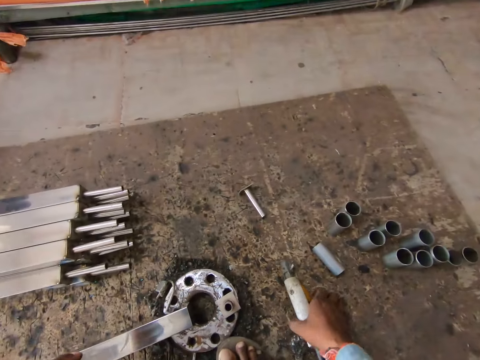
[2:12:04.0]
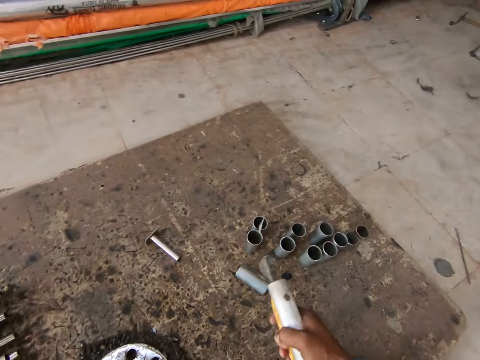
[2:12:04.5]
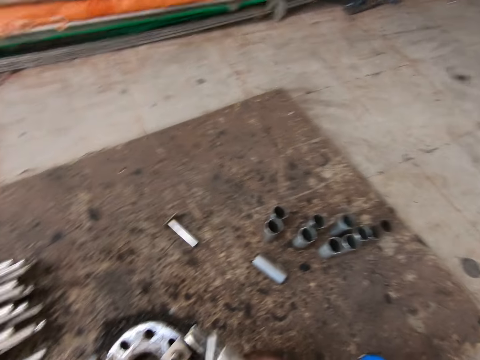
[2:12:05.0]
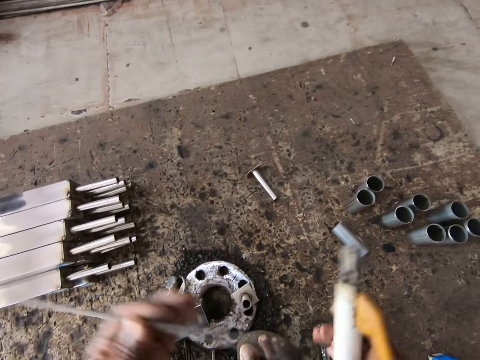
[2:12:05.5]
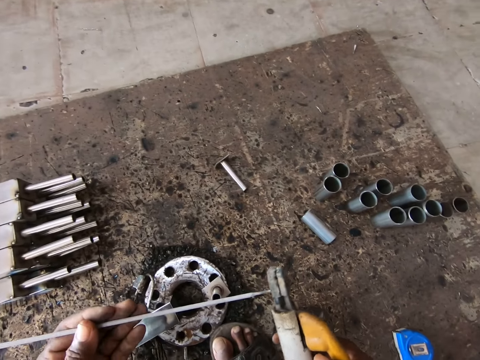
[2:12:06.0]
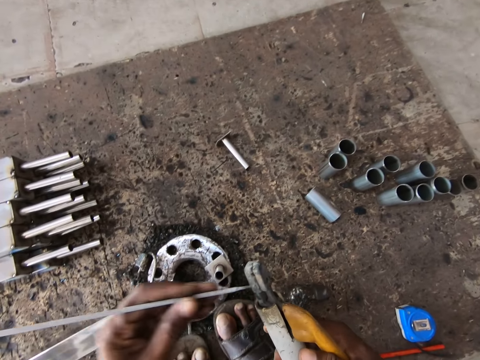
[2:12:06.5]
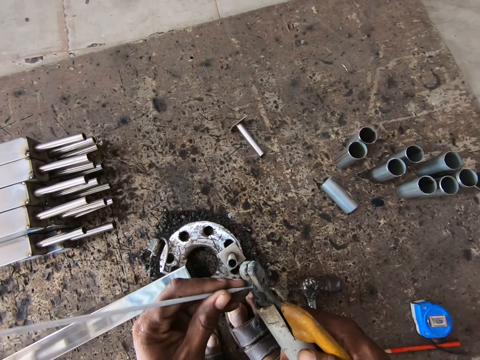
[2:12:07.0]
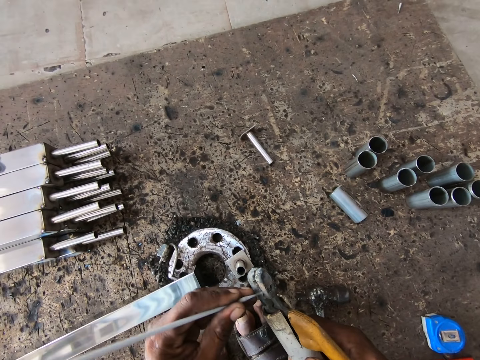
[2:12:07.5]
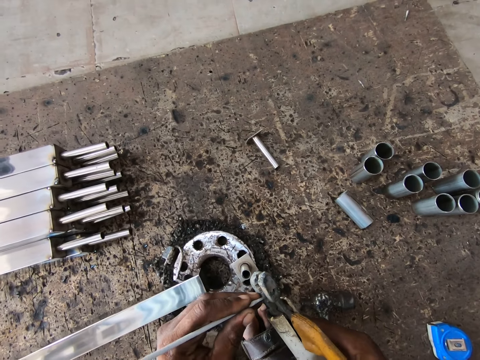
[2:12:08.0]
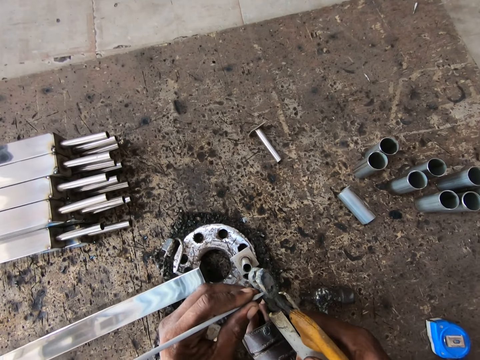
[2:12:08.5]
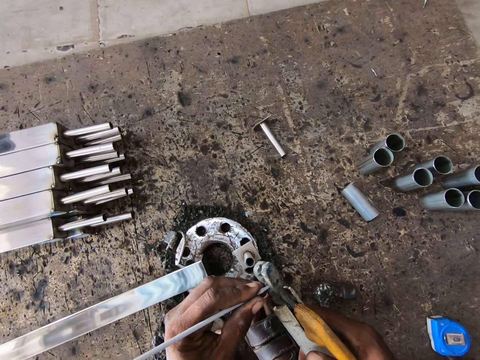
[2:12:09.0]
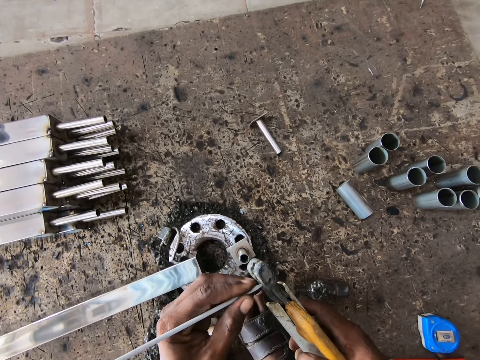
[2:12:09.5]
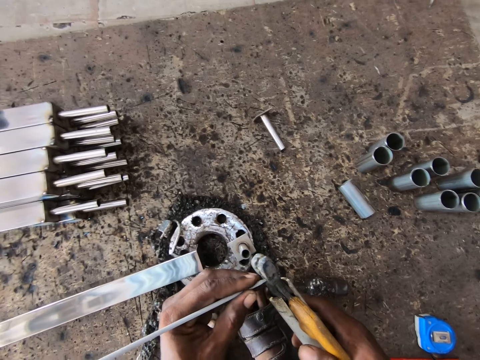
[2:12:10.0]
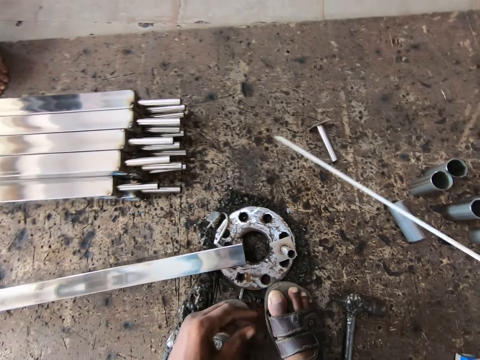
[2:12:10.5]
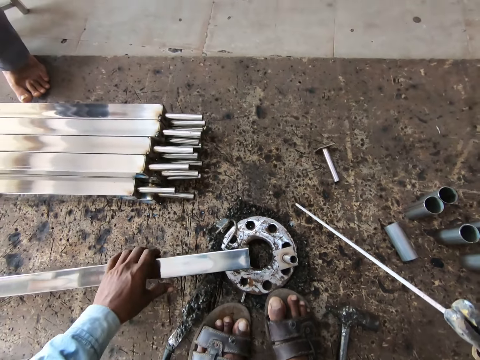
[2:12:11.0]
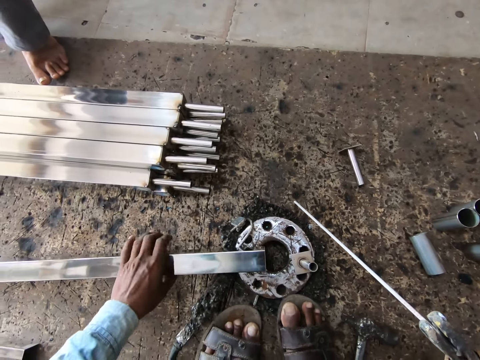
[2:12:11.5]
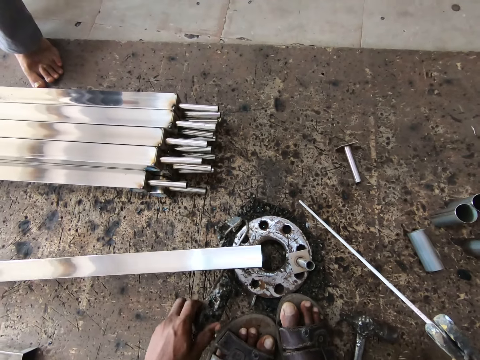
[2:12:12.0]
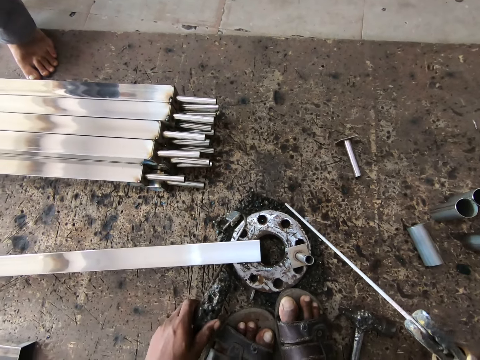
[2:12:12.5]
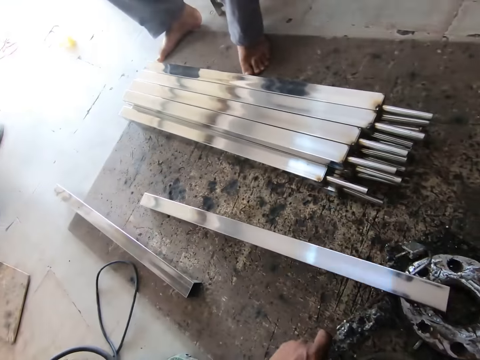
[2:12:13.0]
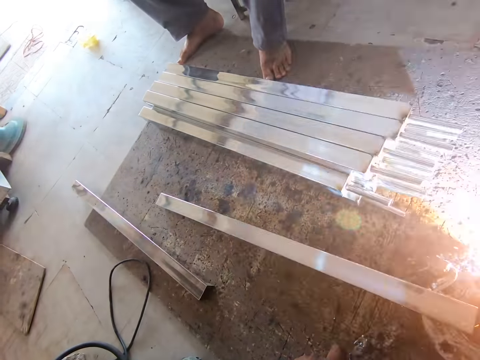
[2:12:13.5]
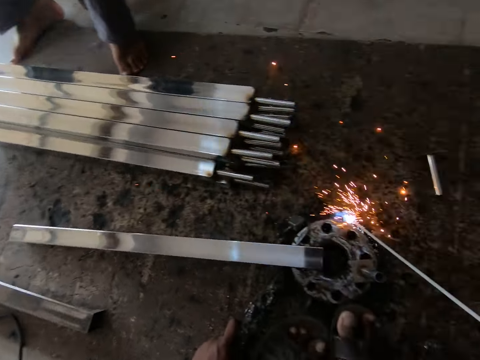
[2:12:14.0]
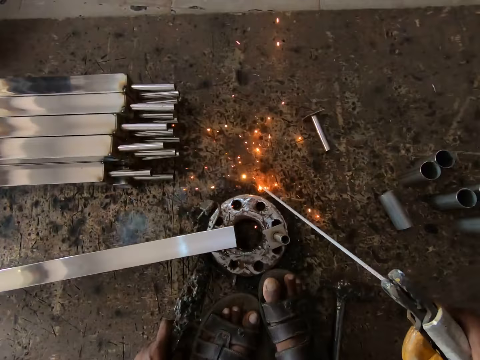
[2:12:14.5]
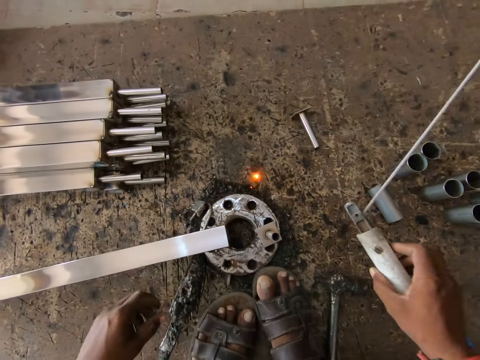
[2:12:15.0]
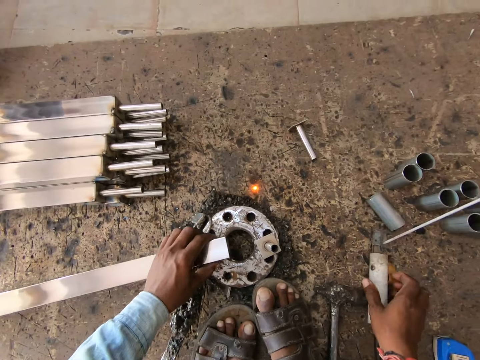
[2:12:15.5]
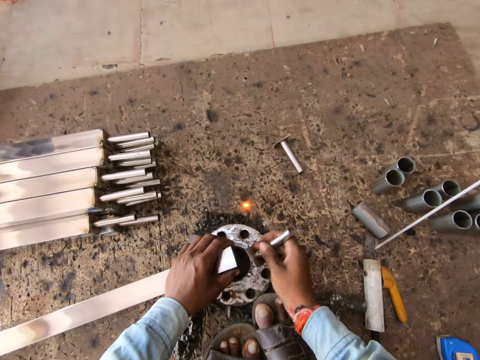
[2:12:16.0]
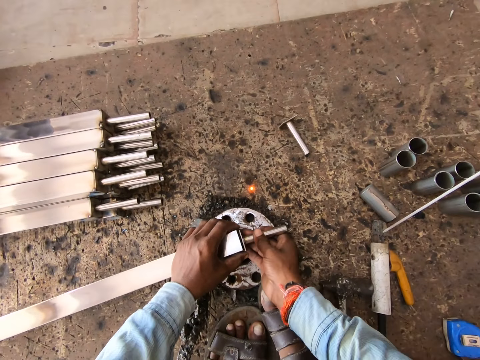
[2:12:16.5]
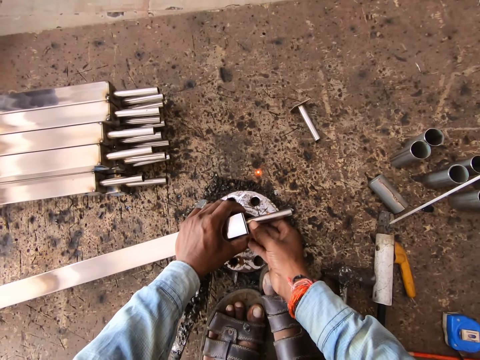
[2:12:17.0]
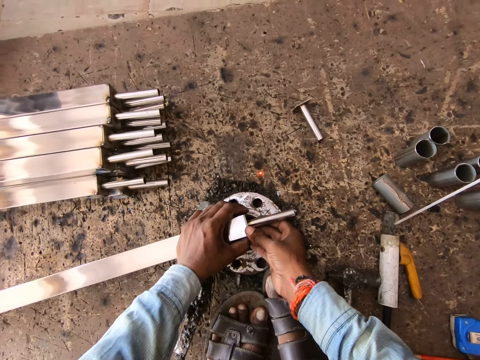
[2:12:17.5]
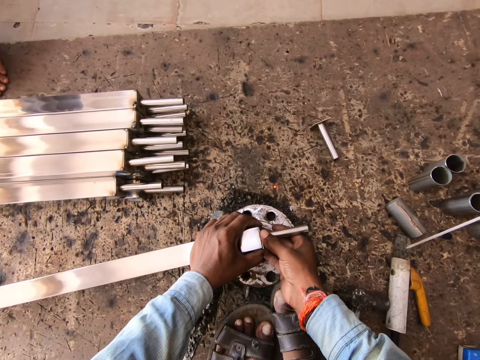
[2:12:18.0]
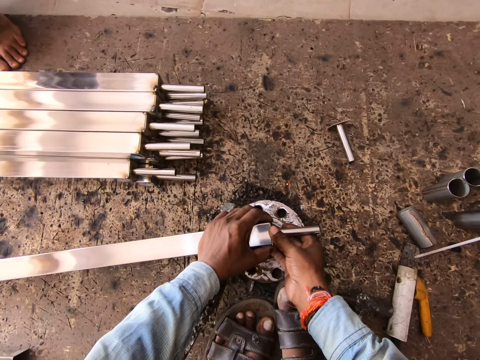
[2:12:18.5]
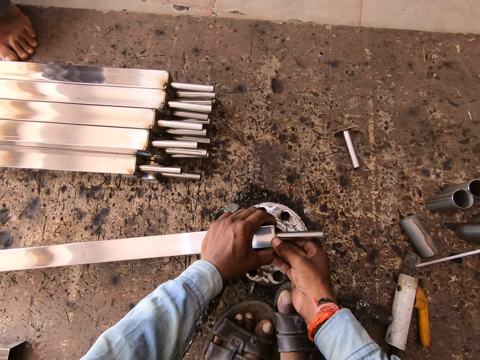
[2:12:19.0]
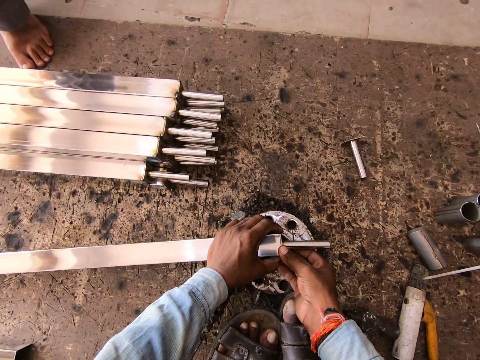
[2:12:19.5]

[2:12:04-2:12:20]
The camera wearer picks up an electrode holder or welding machine from the ground with his right hand. He yanks off a screw on the electrode holder in his right hand. He attaches an electrode in his left hand to the electrode holder in his right hand. He repositions a metal pole on the ground with his left hand. He holds the piece of metal. He controls the power source on the ground with his left hand. He strikes the power source on the ground with the electrode holder in his right hand. He welds the piece of metal with the welding machine. He drops the electrode holder in his right hand on the ground. He holds the metal pole on the ground with his left hand. He picks up the steel protector sleeve from the ground with his right hand. He attaches the steel protector sleeve in his right hand to the metal pole in his left hand. The man converses with the camera wearer and another man.

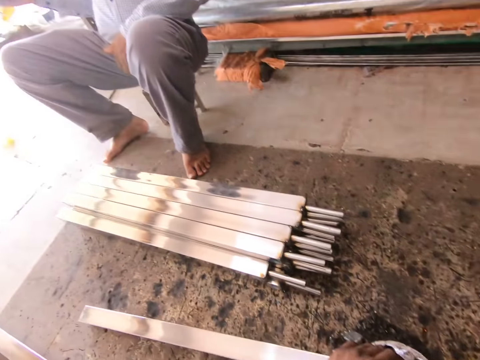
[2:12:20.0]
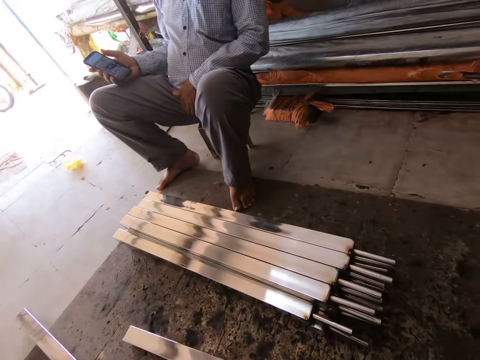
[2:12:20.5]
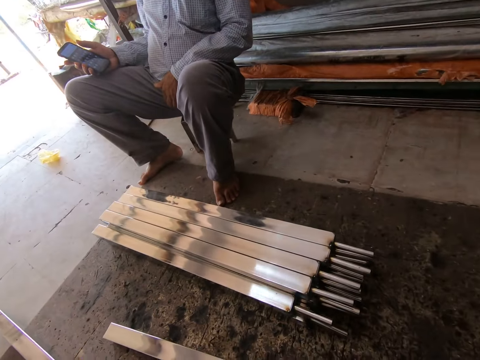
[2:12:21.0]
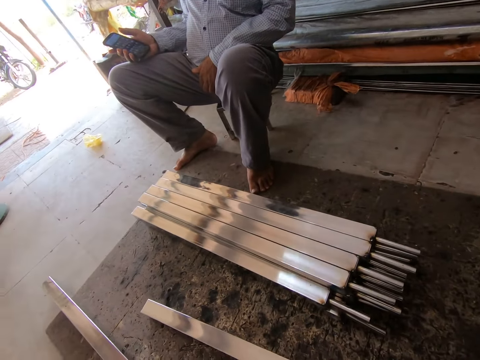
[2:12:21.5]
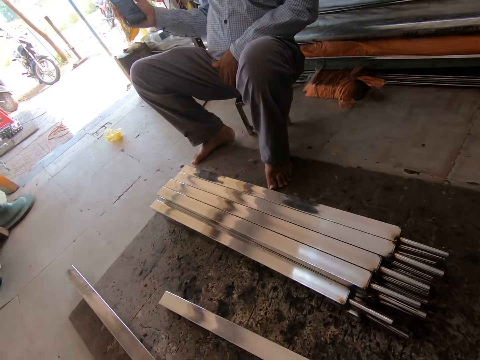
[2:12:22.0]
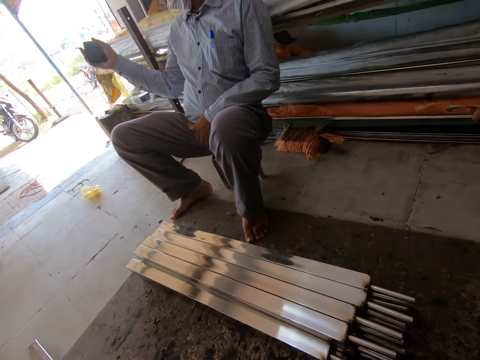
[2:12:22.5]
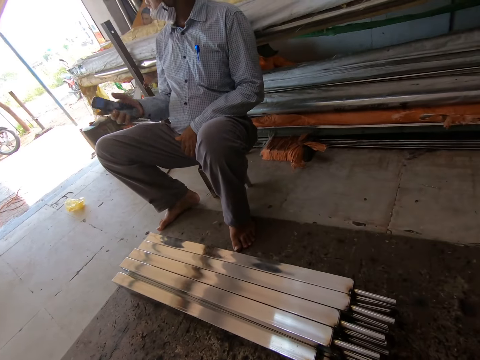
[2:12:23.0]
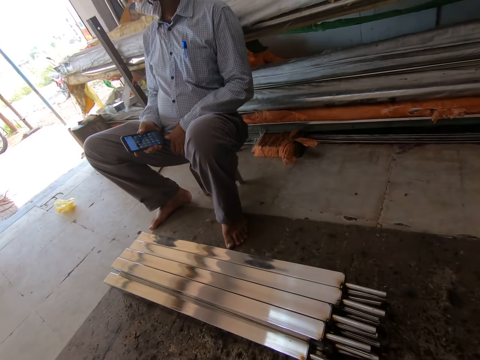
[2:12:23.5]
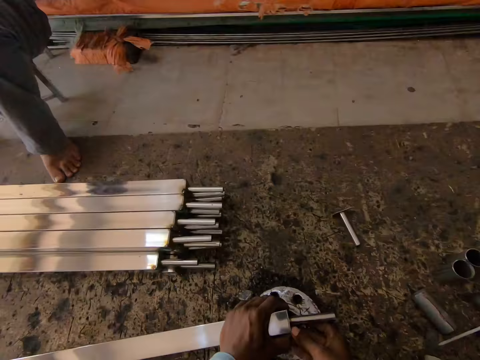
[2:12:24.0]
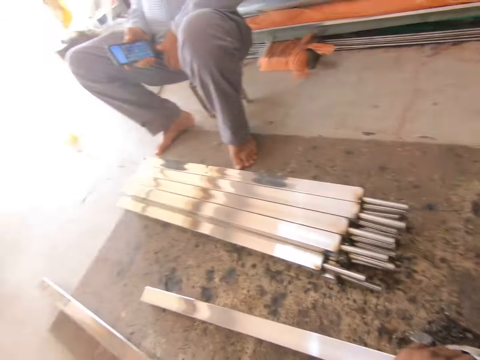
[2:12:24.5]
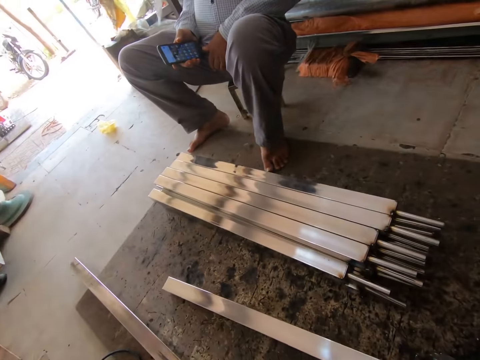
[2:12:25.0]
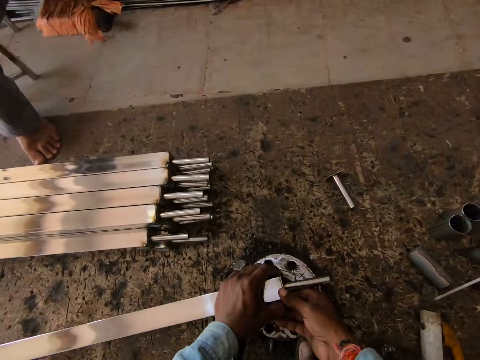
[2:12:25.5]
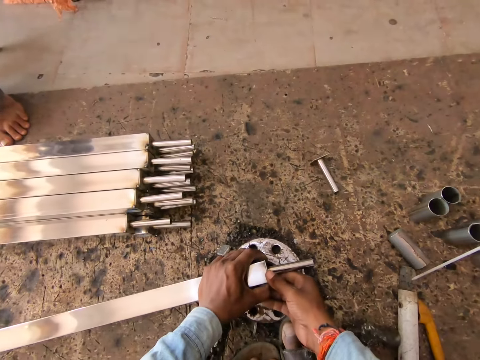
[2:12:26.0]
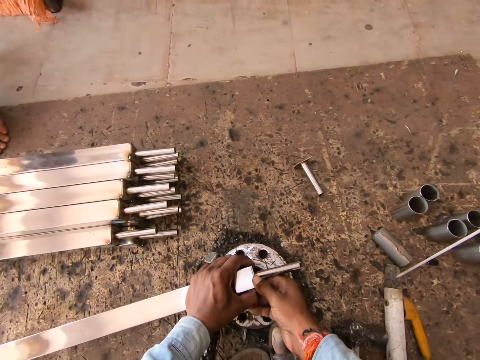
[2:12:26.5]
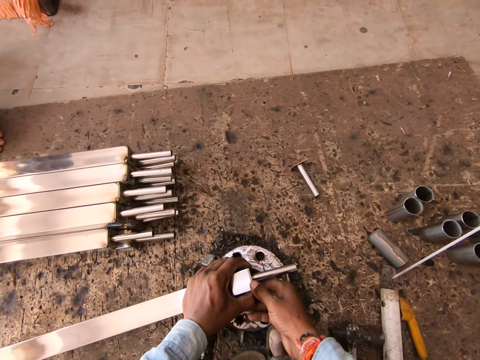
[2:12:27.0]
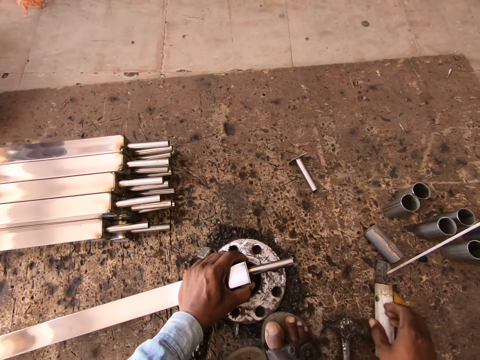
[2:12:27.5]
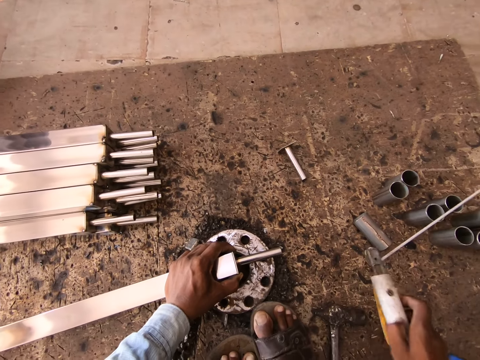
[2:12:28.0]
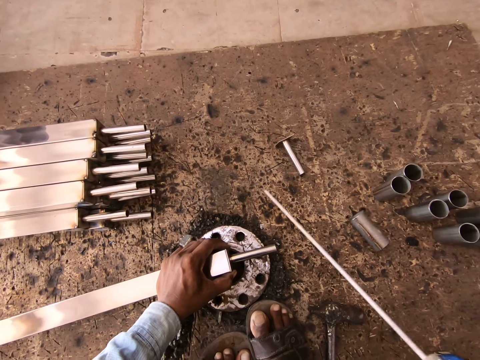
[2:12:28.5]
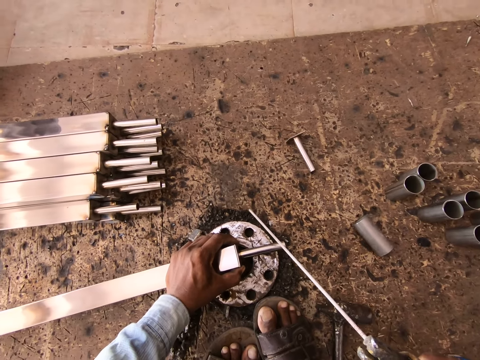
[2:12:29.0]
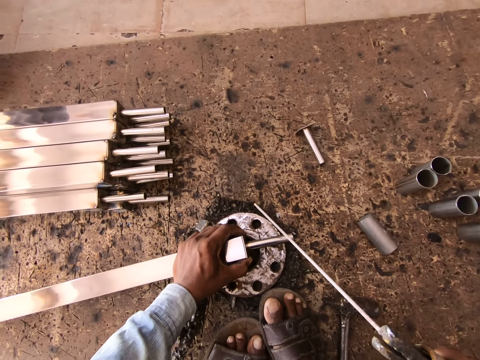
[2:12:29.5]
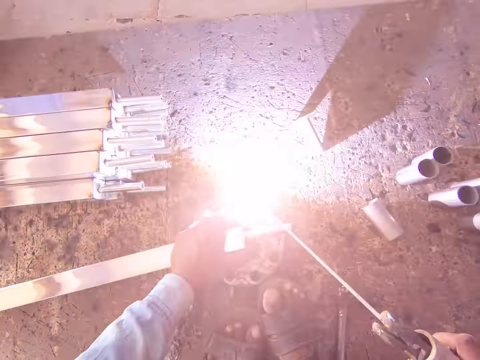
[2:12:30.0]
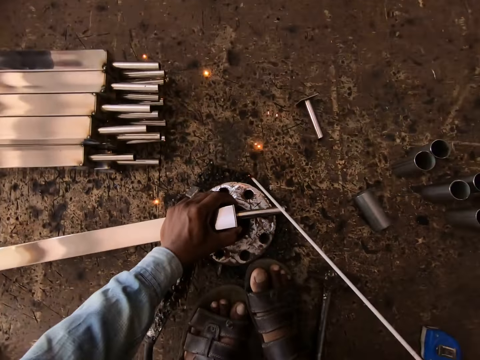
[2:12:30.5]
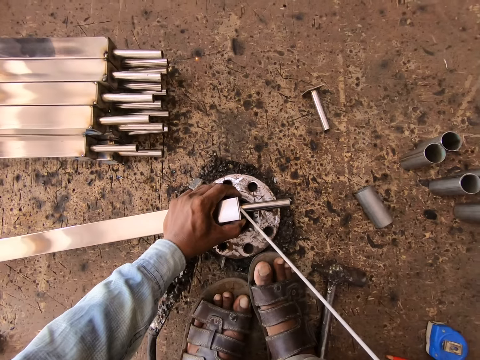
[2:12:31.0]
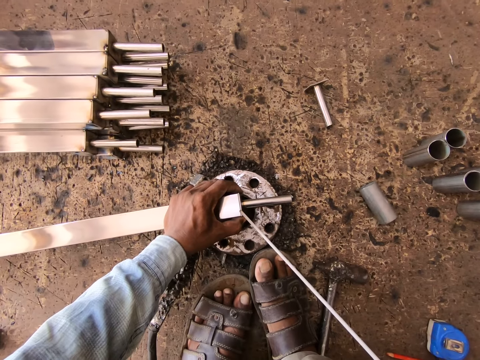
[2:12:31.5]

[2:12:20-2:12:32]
A man converses with the camera wearer. The camera wearer attaches the piece of metal to the other piece of metal. He holds the metal pole and the steel protector sleeve with his left hand. He picks up the electrode holder or welding machine from the ground with his right hand. He welds the piece of metal with the welding machine. He strikes the power source on the ground with the electrode holder in his right hand.
